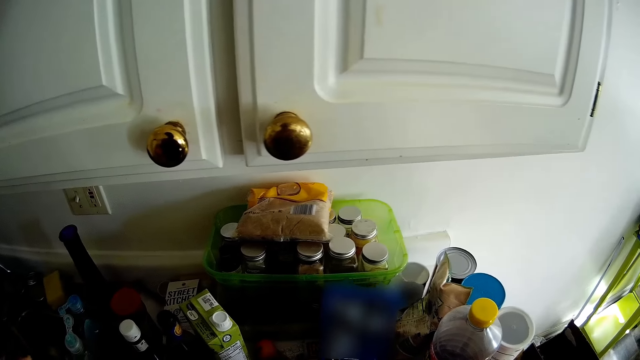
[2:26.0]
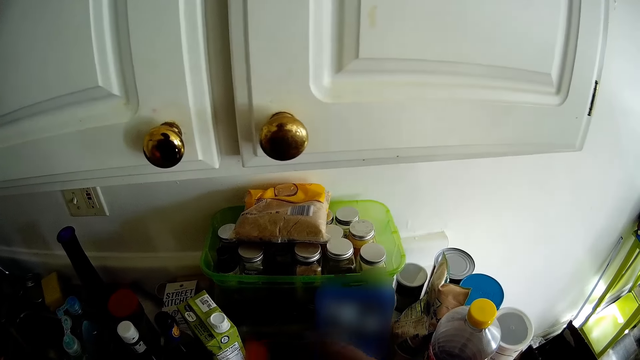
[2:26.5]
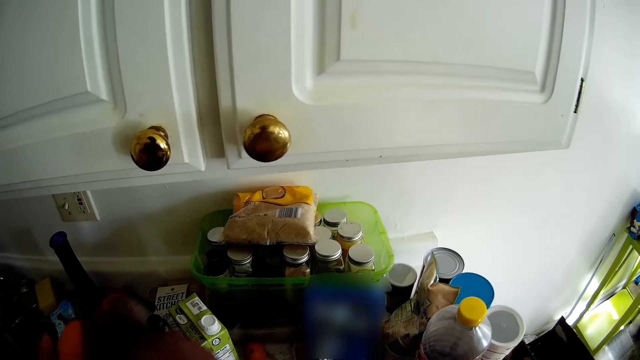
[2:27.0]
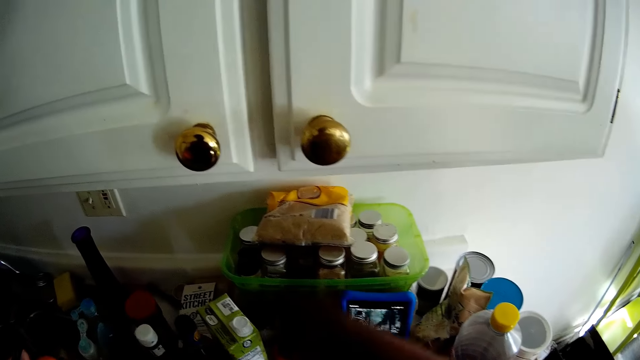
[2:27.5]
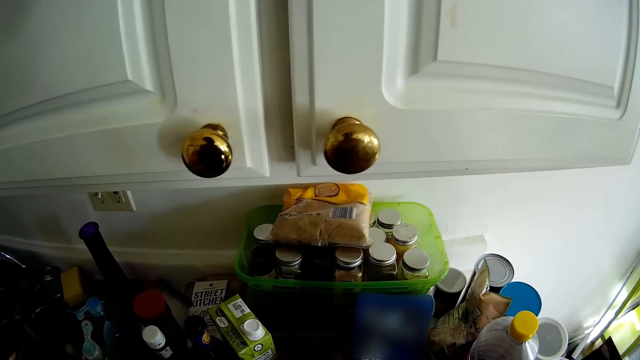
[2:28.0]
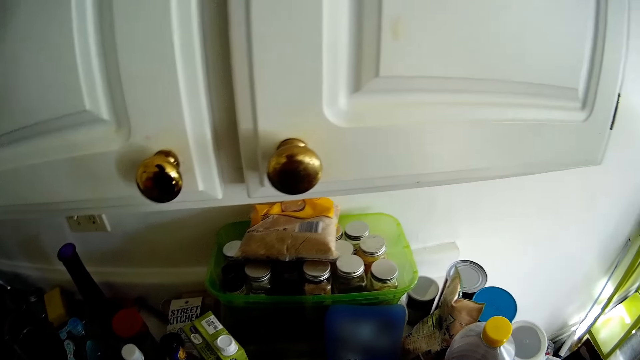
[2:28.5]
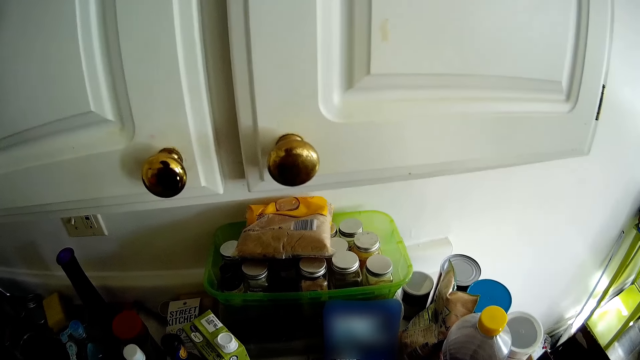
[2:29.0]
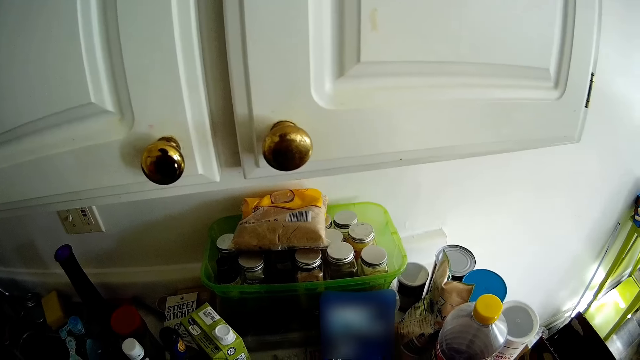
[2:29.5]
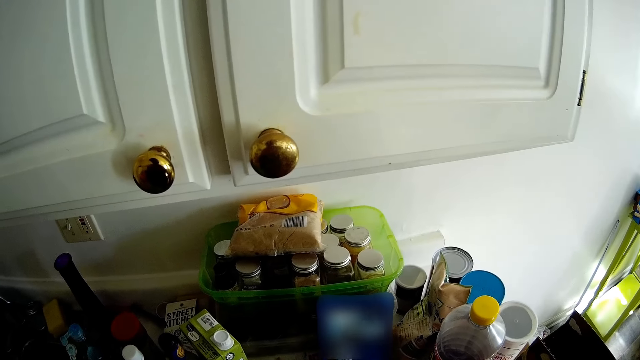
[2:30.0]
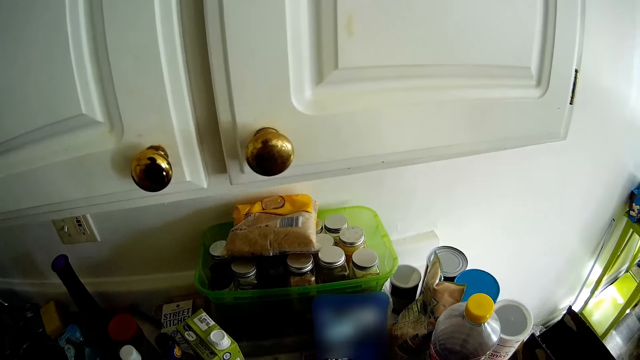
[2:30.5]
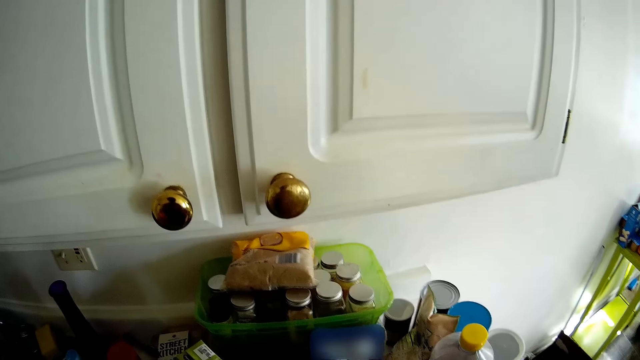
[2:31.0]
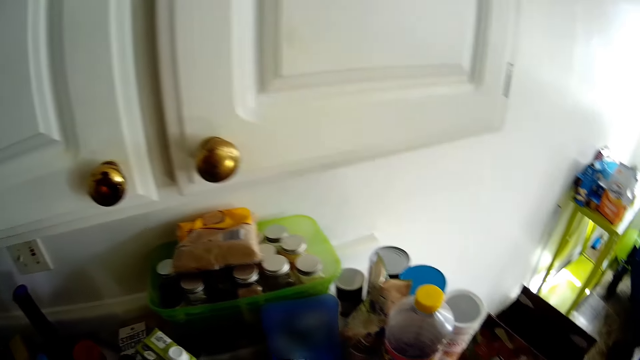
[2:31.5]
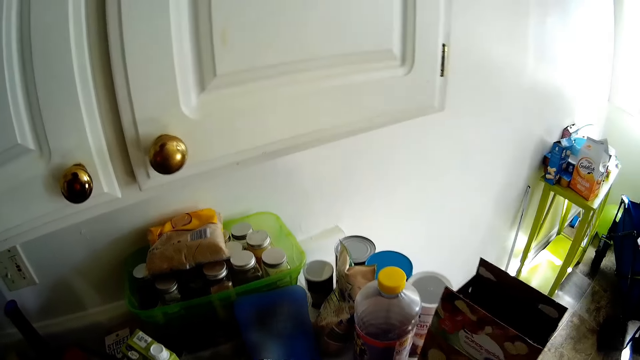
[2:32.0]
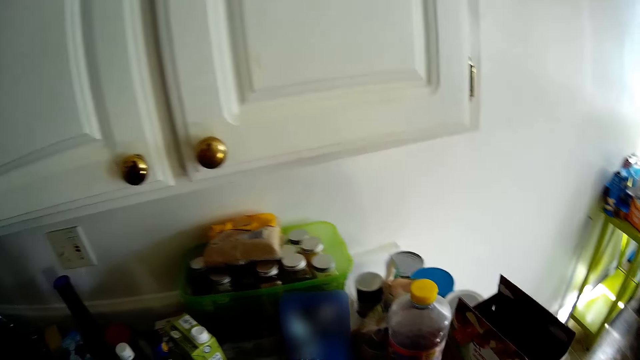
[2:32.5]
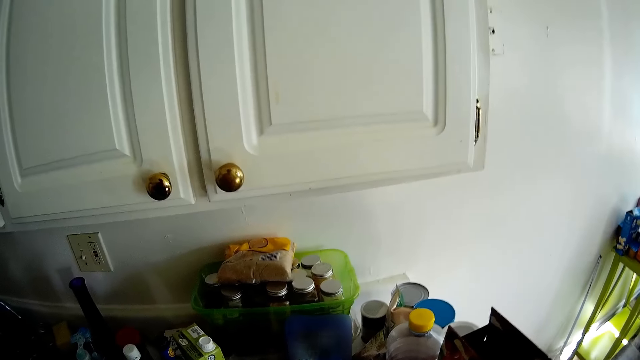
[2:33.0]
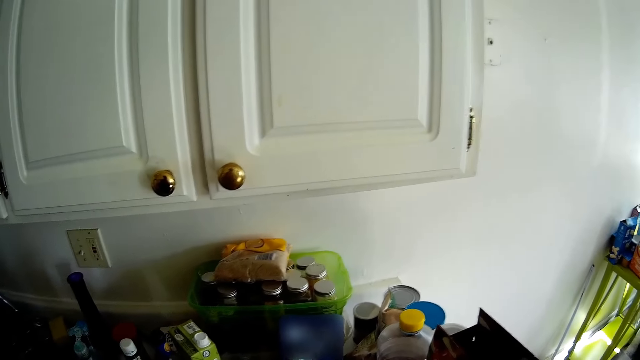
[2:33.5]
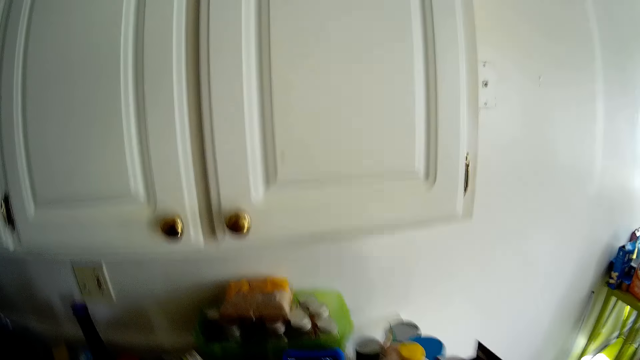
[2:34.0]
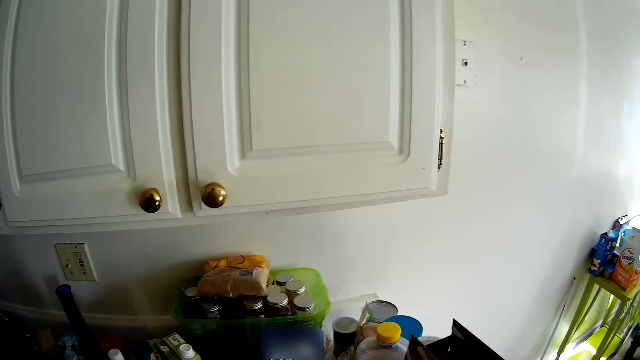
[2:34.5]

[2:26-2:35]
The camera wearer looks at the phone.

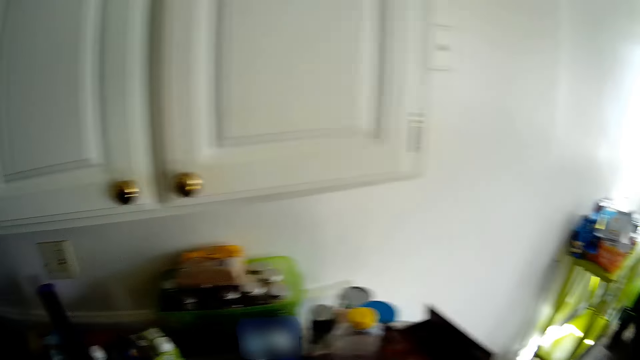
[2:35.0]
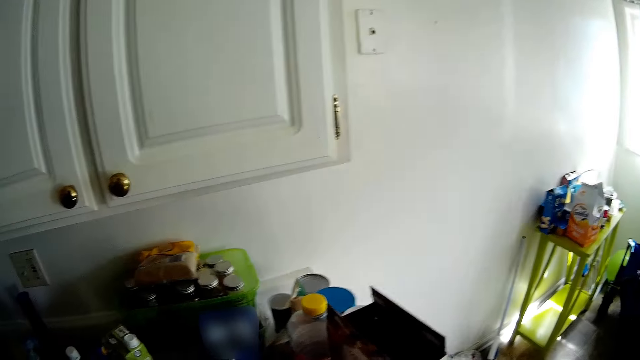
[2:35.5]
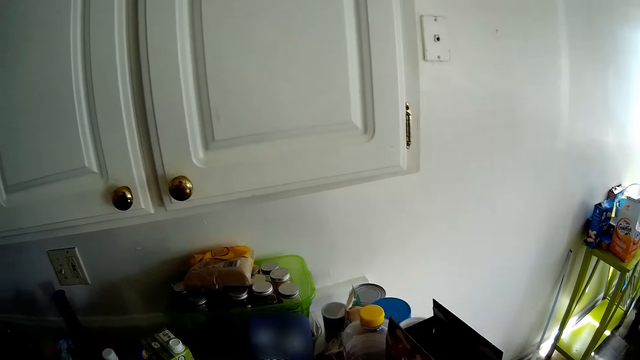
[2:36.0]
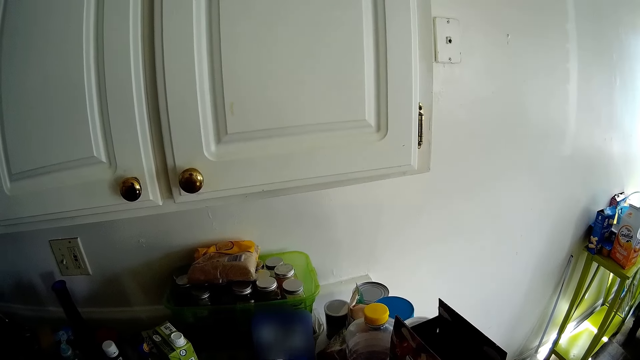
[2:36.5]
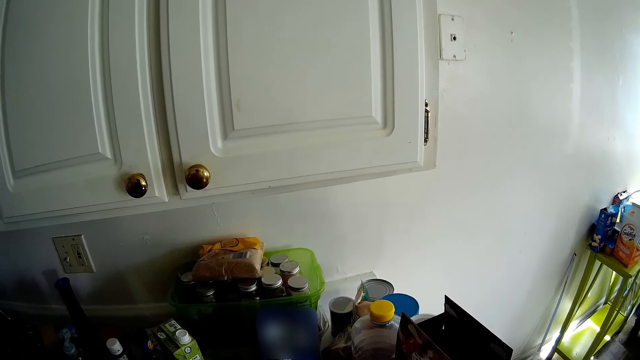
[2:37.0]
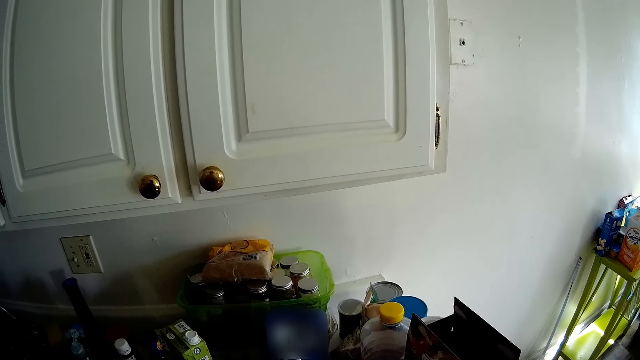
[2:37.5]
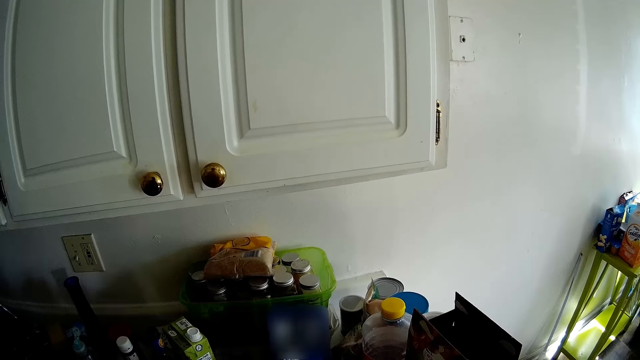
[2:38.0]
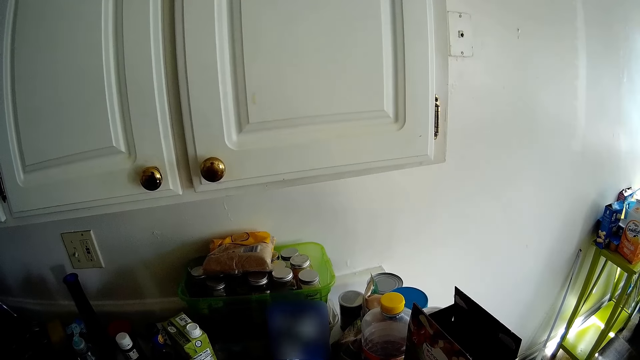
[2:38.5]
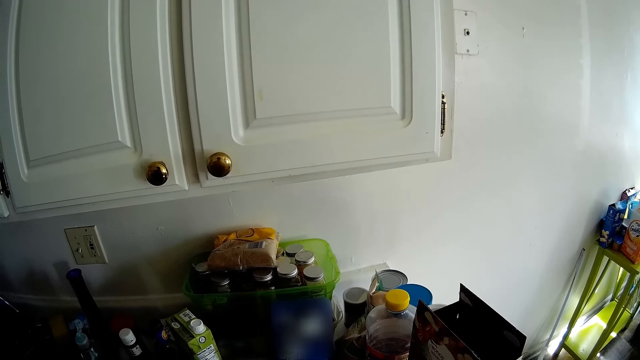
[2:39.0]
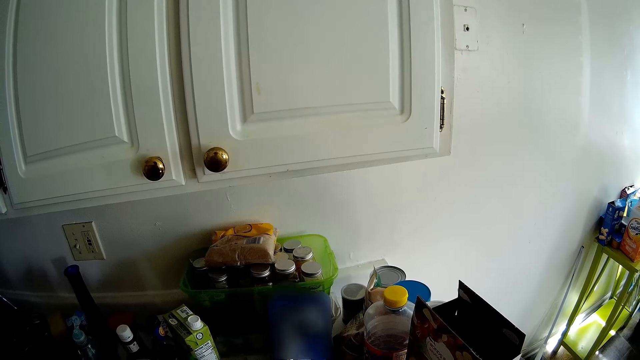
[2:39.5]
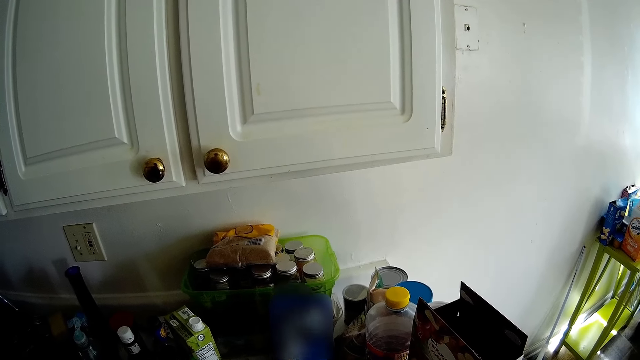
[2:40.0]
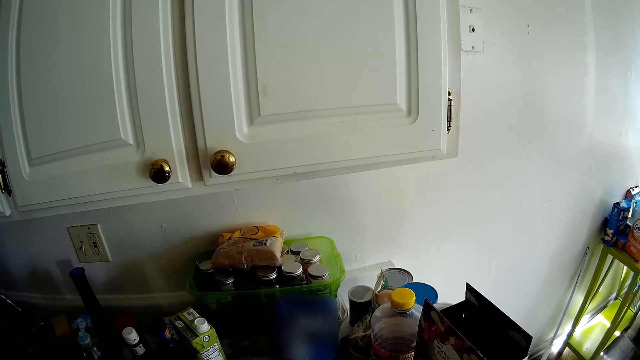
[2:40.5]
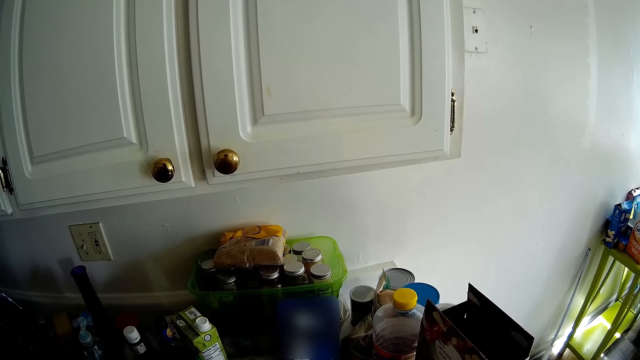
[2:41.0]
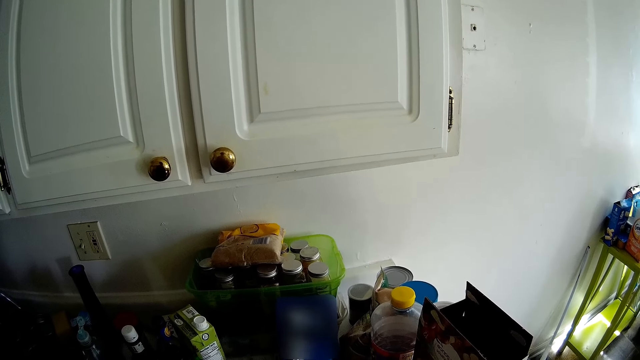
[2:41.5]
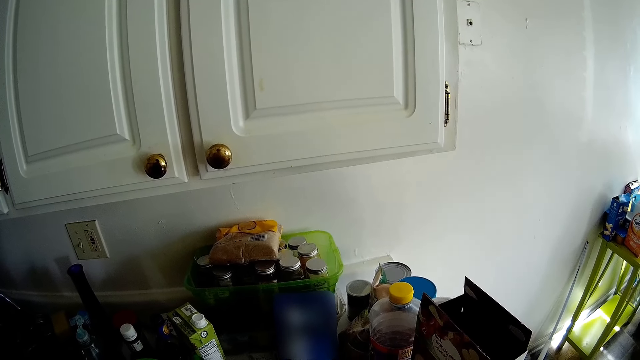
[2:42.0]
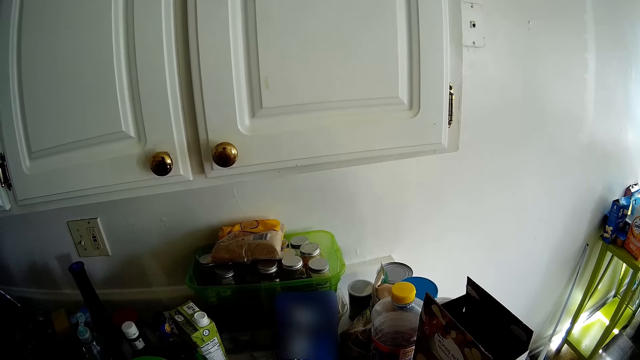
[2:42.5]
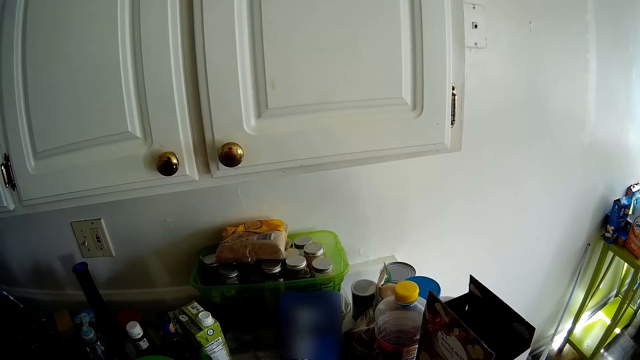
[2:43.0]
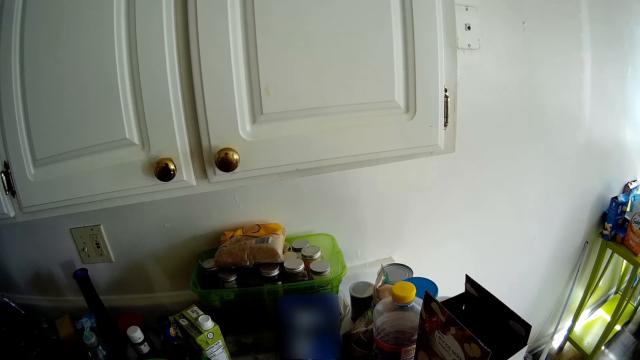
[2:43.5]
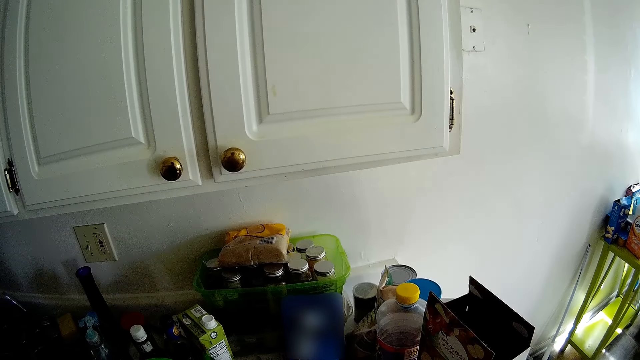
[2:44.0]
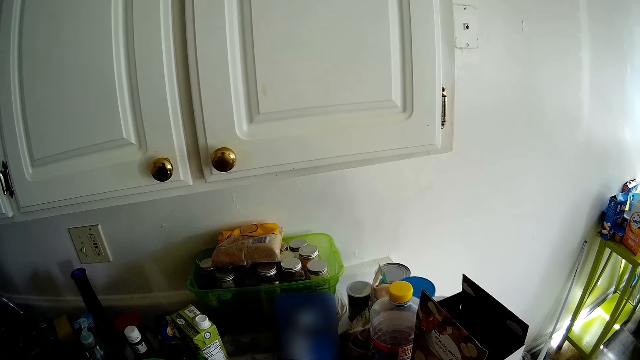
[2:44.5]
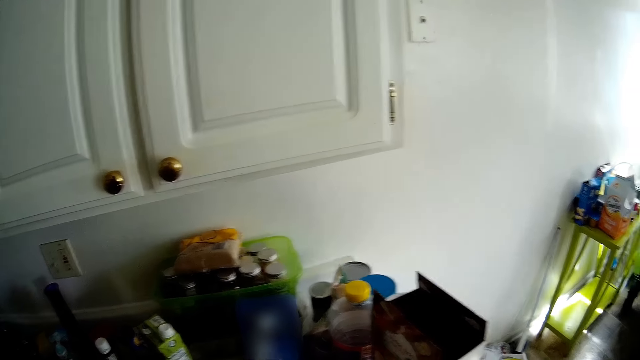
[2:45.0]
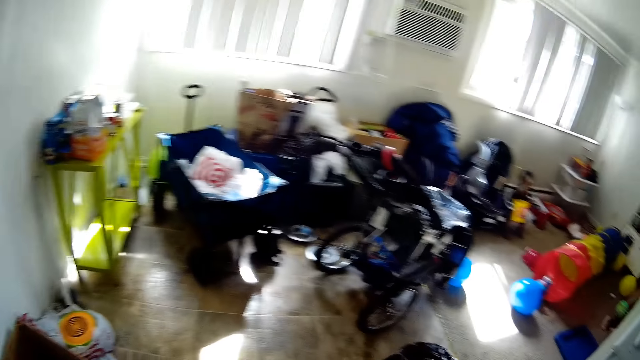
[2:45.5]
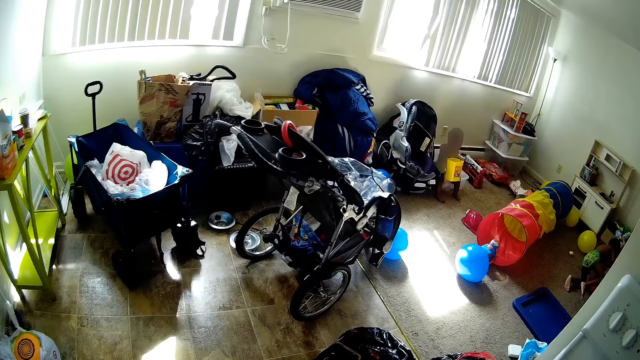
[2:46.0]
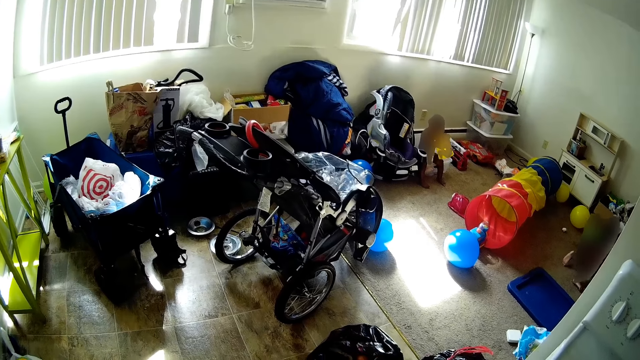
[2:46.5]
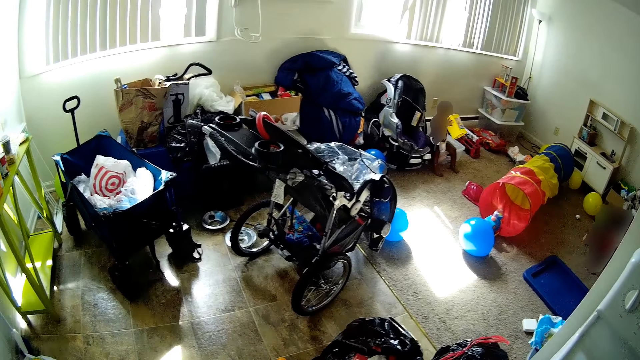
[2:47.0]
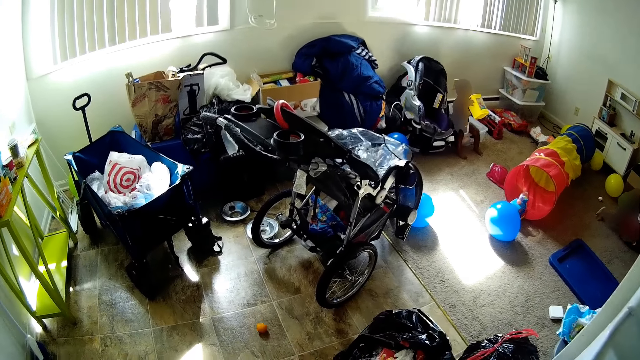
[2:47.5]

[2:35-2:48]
The camera wearer washes a utensil. They look around the house.
